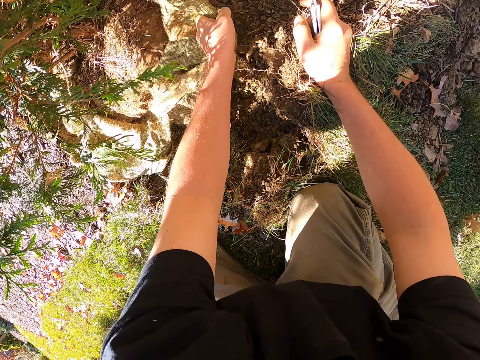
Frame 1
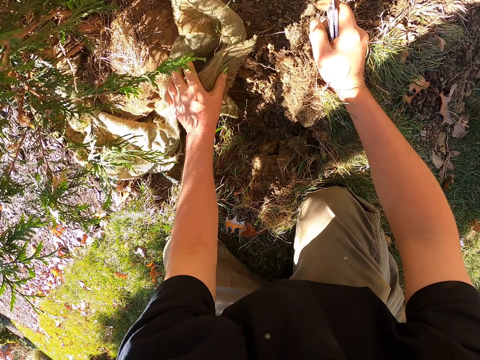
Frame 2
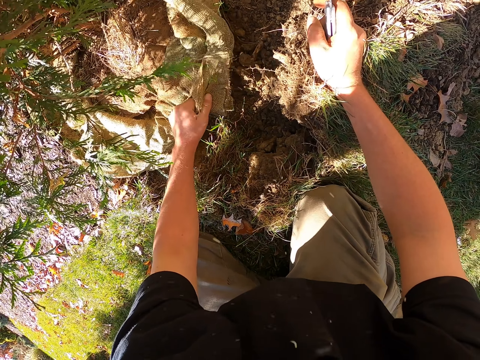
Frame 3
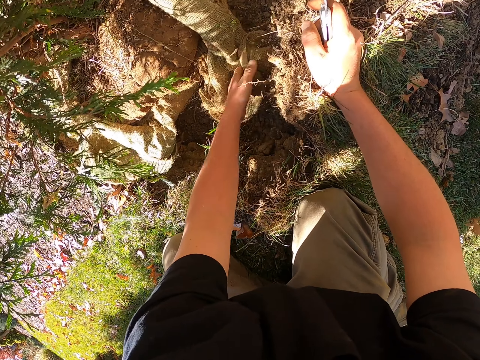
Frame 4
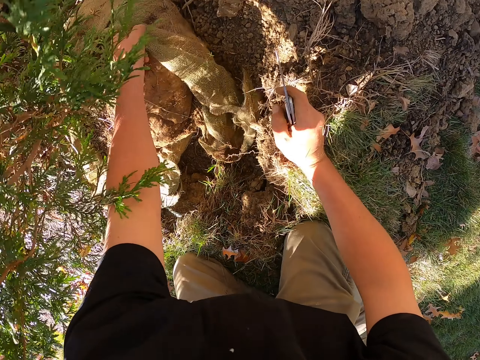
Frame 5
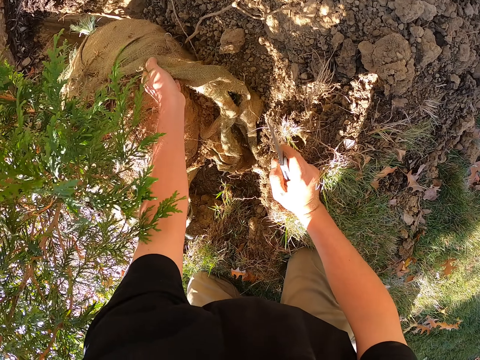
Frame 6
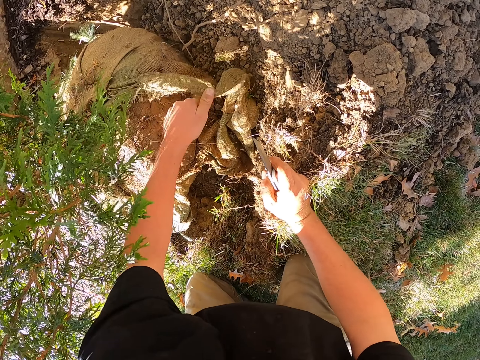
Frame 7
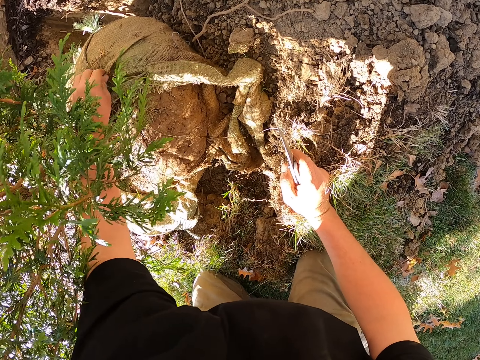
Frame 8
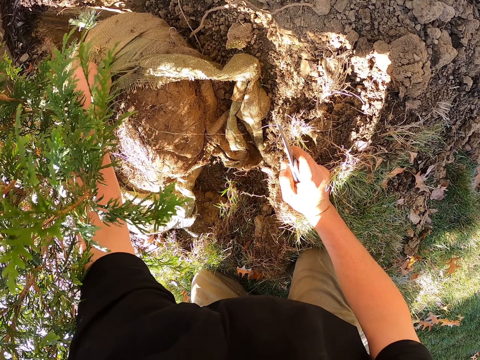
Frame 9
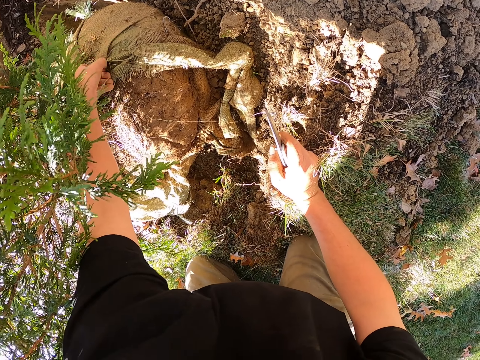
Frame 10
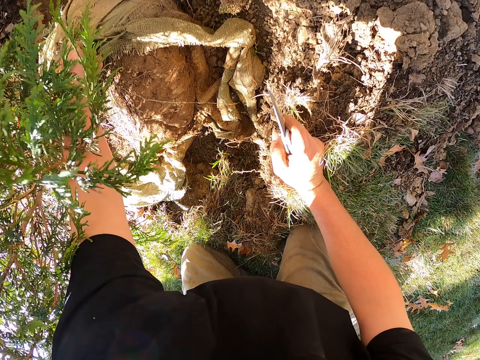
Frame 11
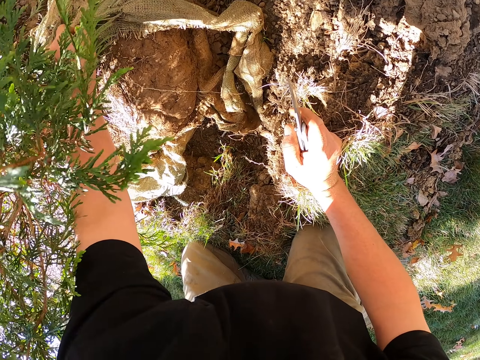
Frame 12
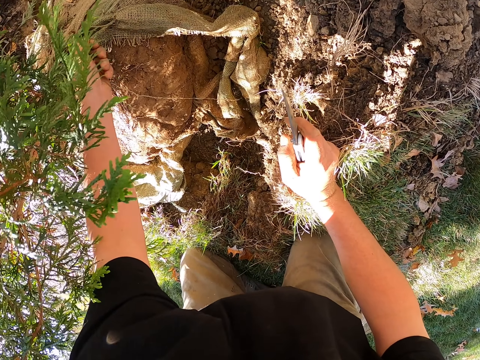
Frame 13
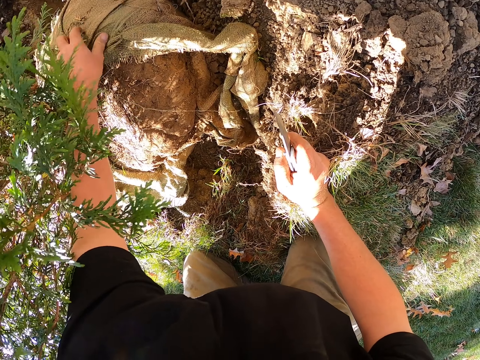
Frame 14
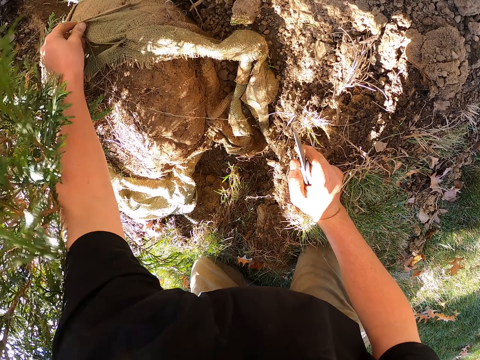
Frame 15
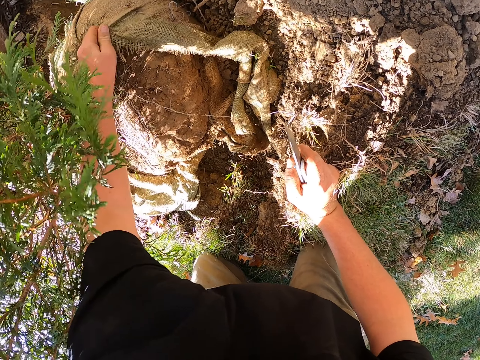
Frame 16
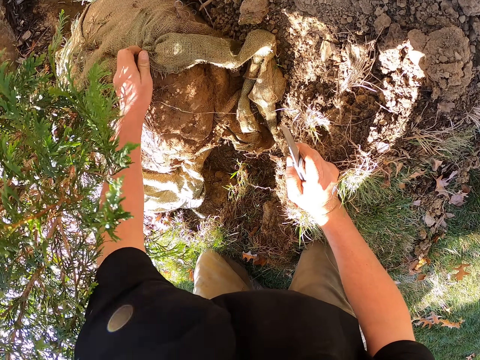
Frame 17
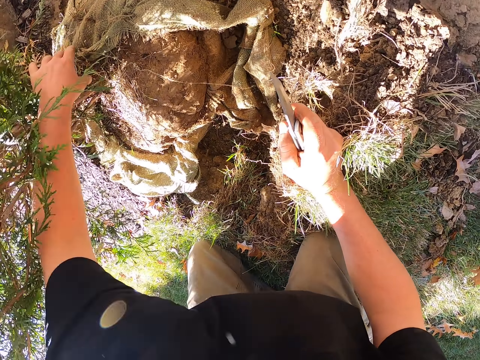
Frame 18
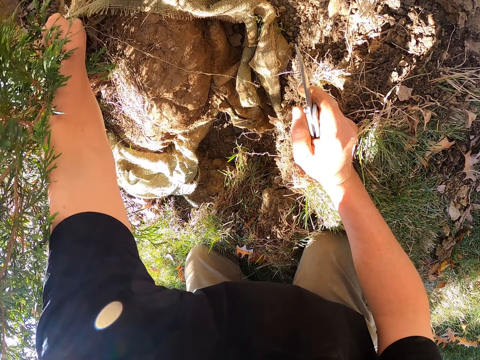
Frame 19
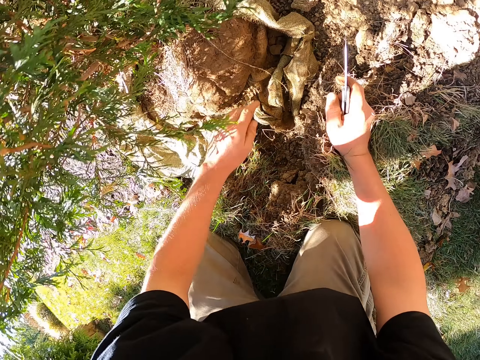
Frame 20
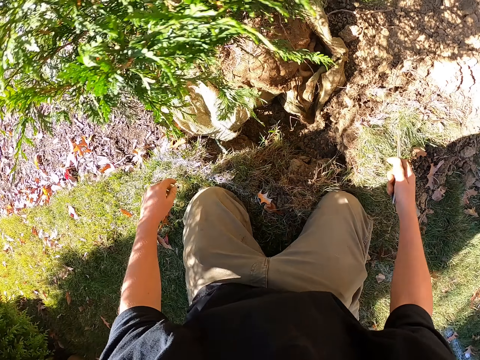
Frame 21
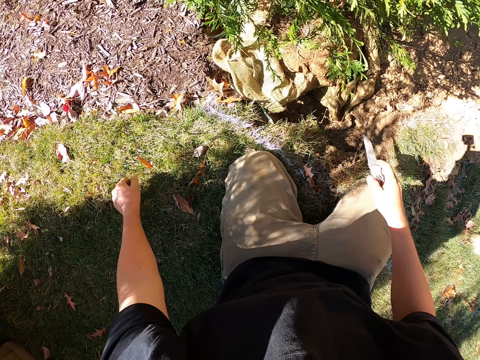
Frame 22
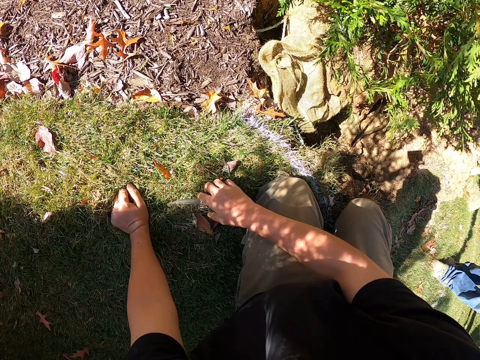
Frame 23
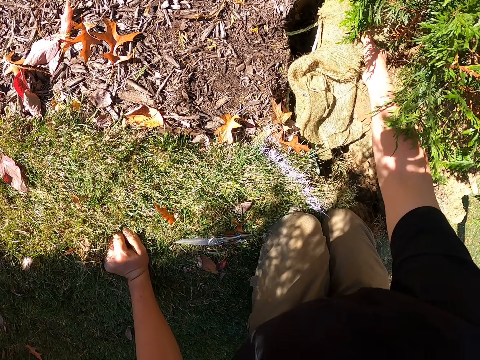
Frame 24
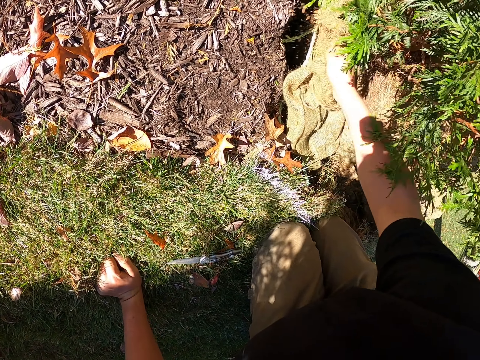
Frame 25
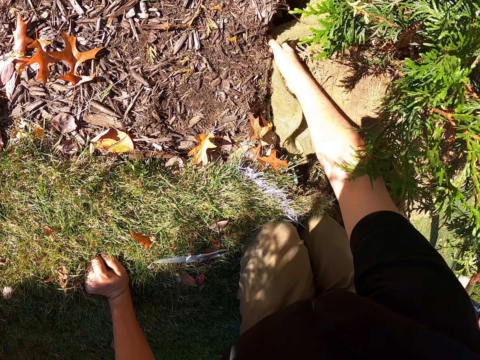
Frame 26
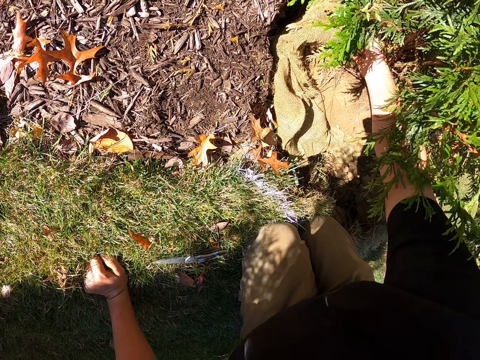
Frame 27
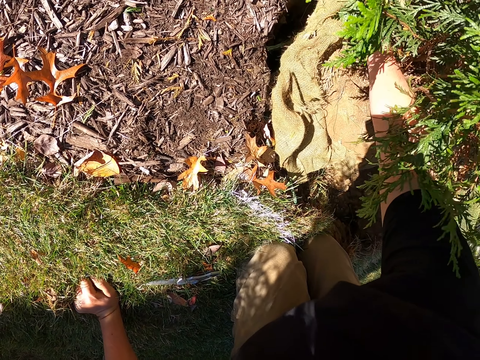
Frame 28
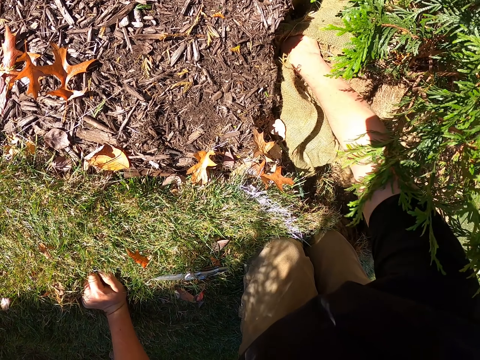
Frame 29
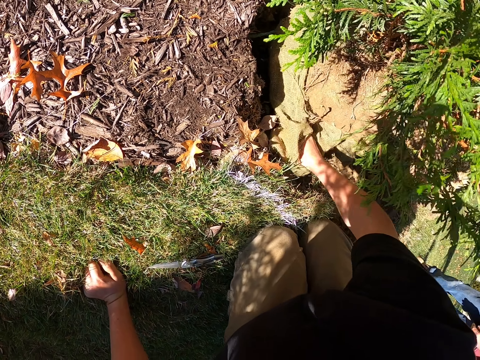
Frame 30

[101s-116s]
The camera wearer unties the rope. They throw the rope. They move the hand on the sack. They remove the hand from the sack. They put the hand on the ground. They put the pocket knife on the ground. They move the hand towards the sack. They pull the sack. They remove the sack from the tree.

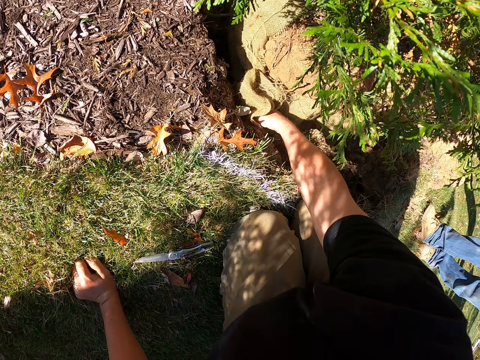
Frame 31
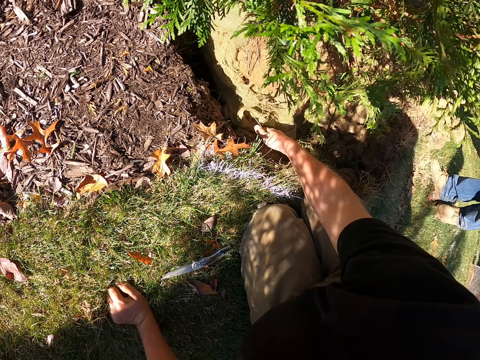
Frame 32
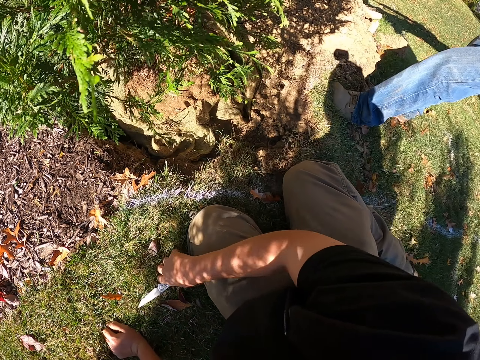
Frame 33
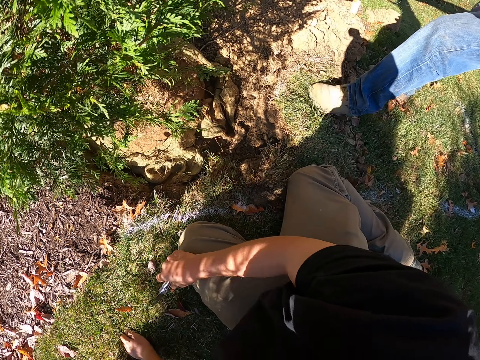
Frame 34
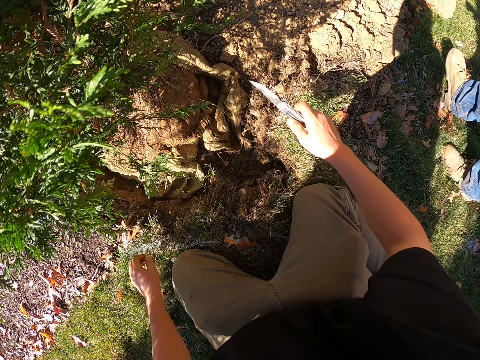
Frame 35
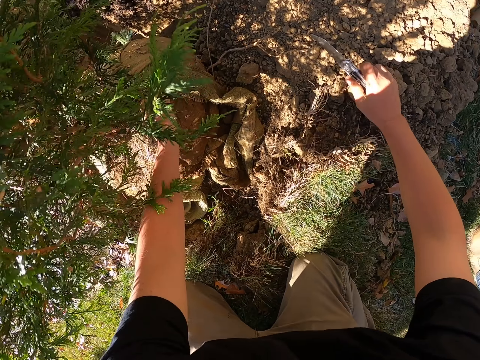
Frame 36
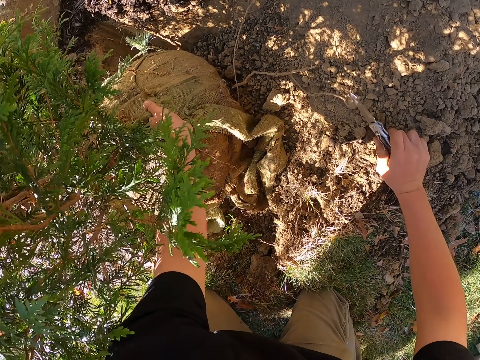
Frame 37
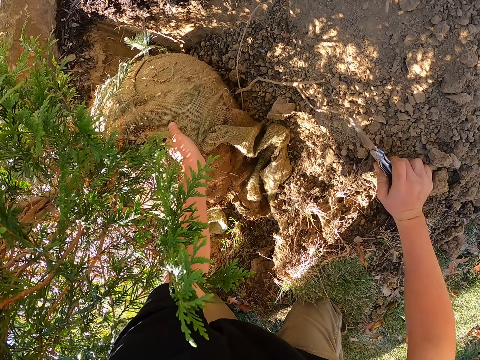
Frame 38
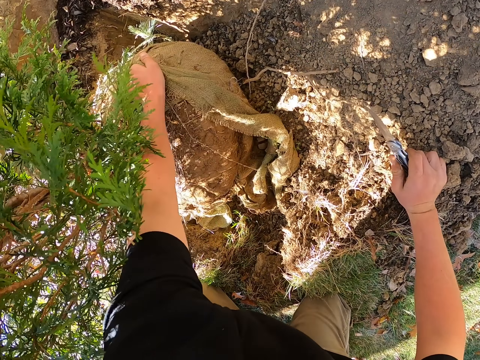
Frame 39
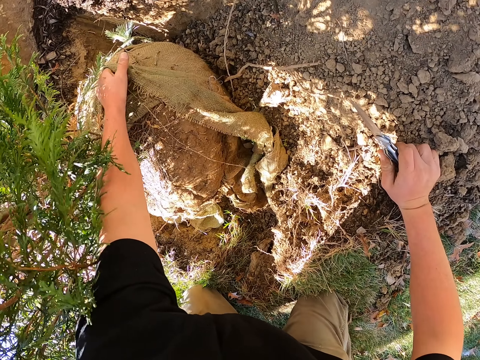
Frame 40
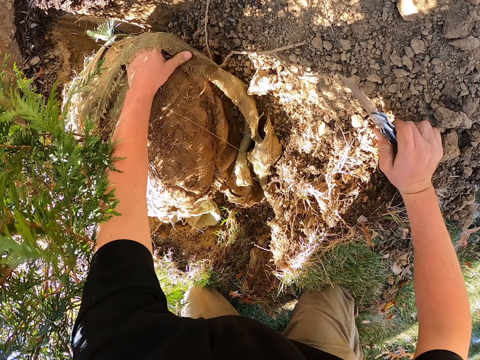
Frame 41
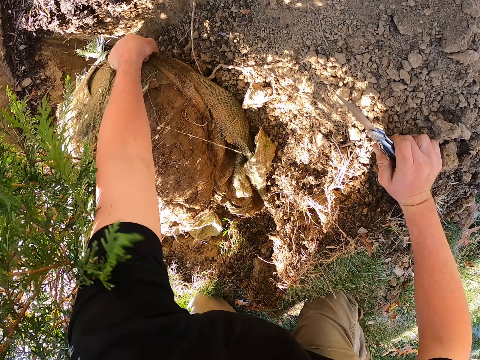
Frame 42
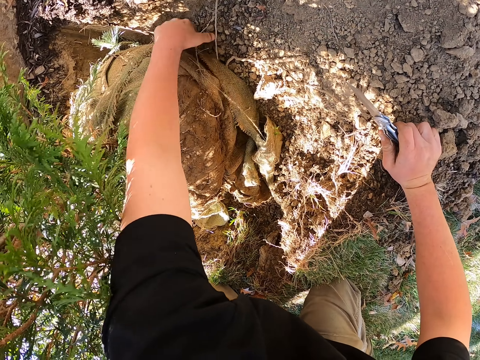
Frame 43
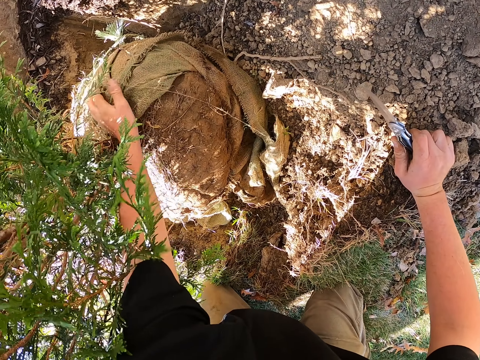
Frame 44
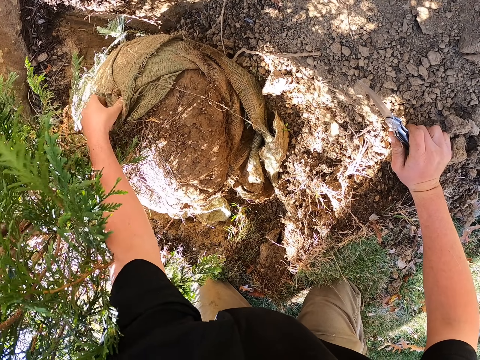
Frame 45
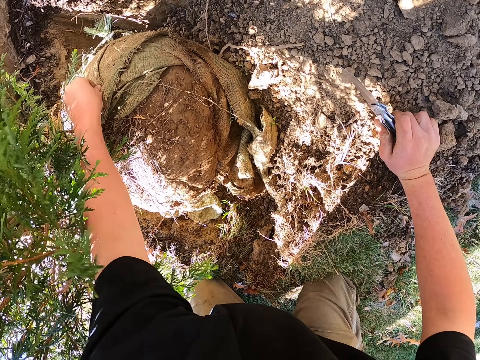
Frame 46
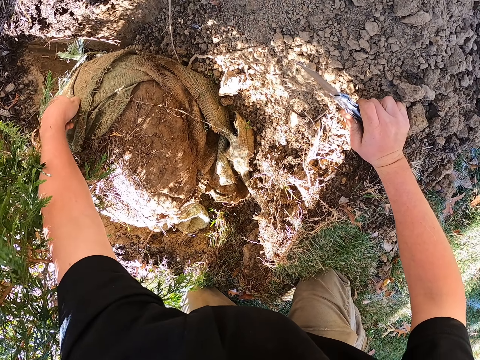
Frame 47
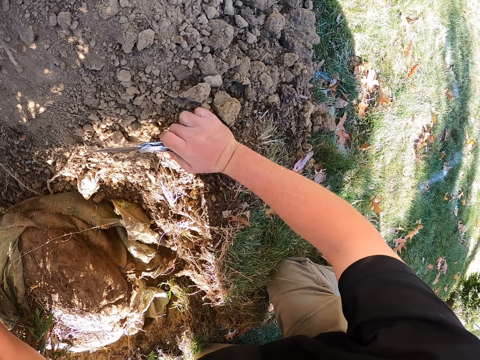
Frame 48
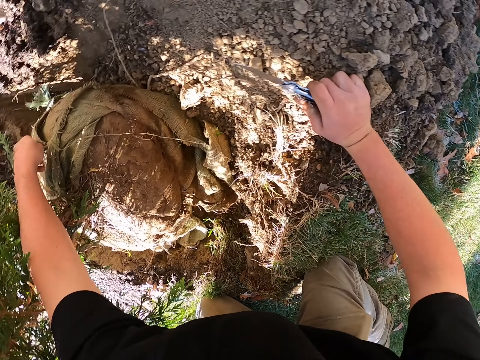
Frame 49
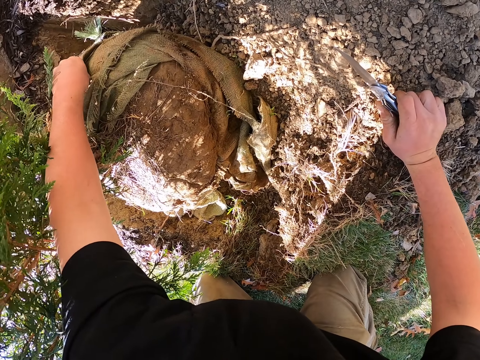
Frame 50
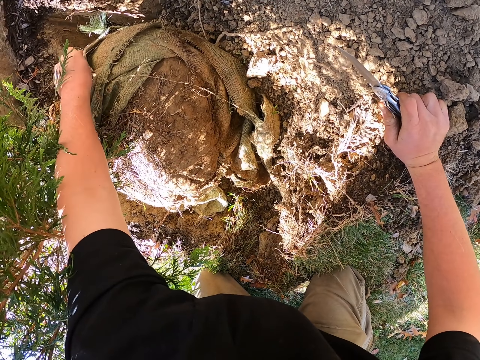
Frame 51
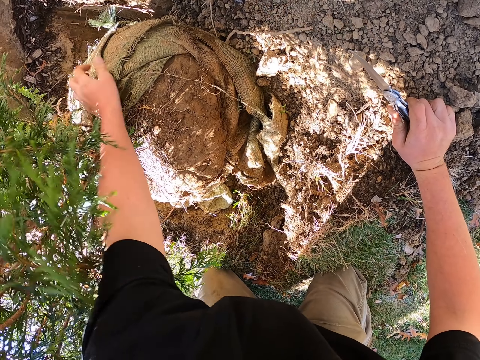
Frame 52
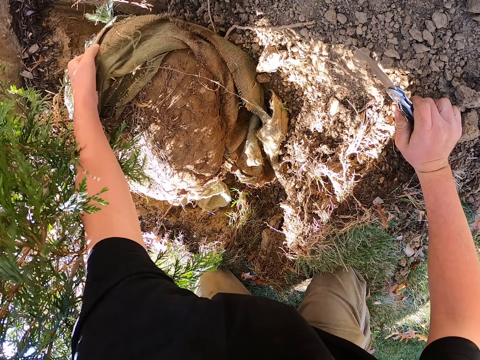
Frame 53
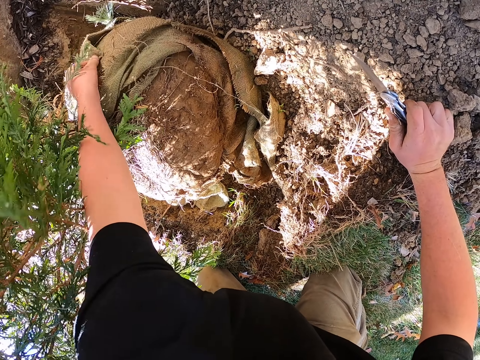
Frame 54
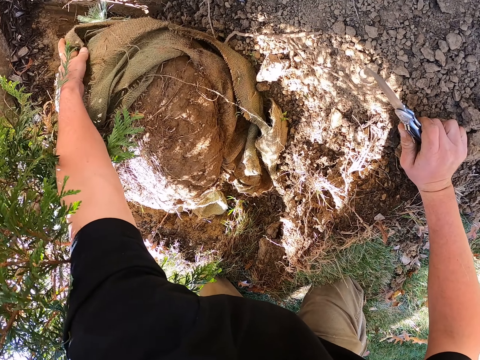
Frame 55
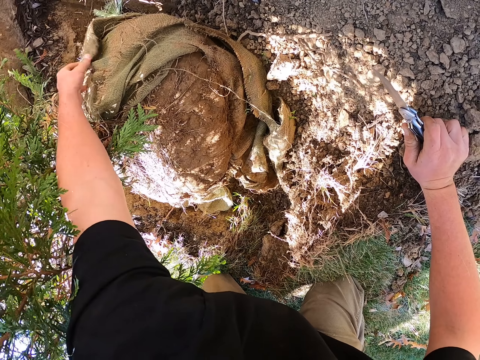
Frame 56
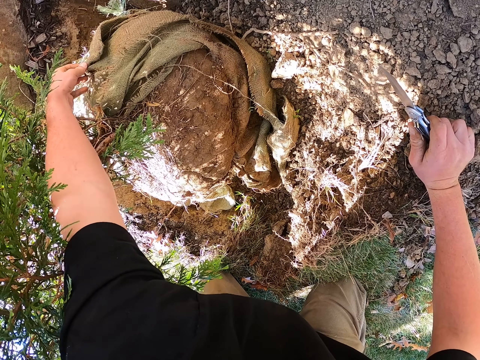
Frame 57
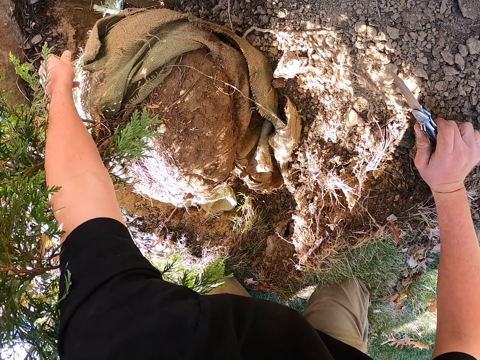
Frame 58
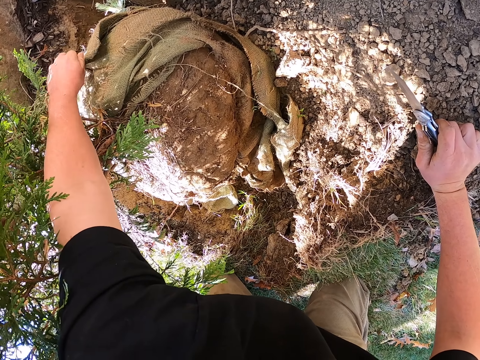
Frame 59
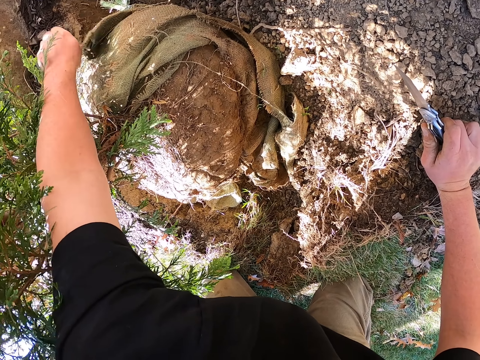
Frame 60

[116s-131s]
The camera wearer puts the sack in the hole. They pick up a kitchen knife. They remove the hand on the ground. They put the hand with the knife on the ground. They pull the sack with the other hand. They remove the sack from the soil on the tree. They look around. They untie the rope. They throw the rope.
